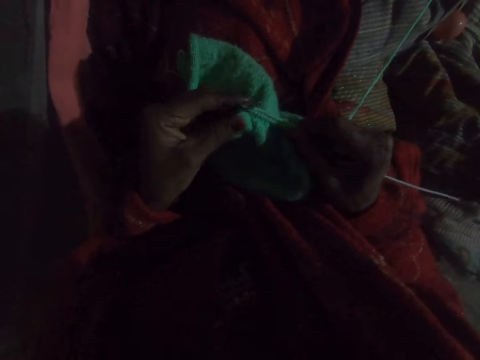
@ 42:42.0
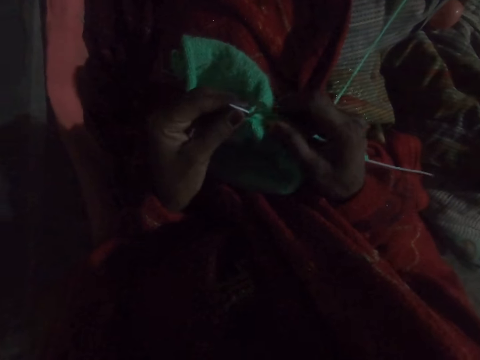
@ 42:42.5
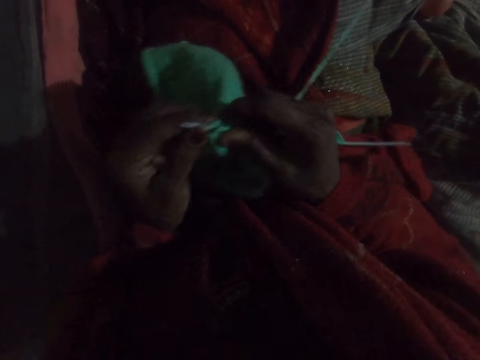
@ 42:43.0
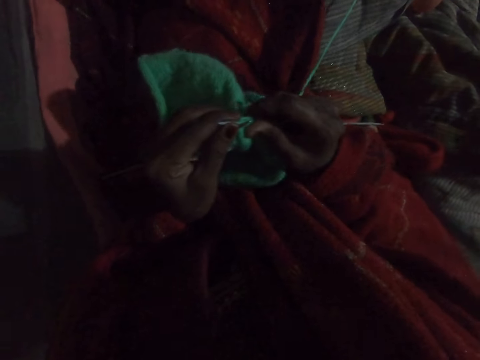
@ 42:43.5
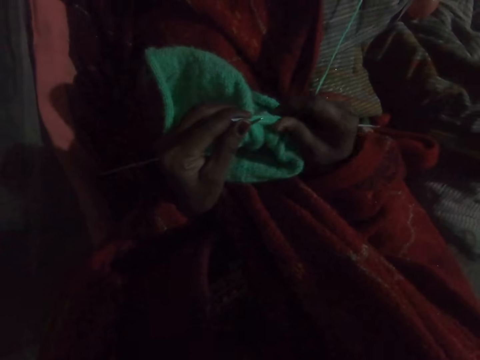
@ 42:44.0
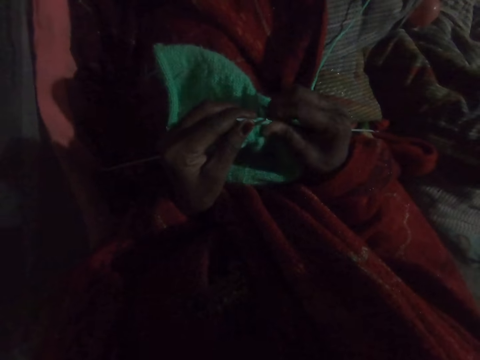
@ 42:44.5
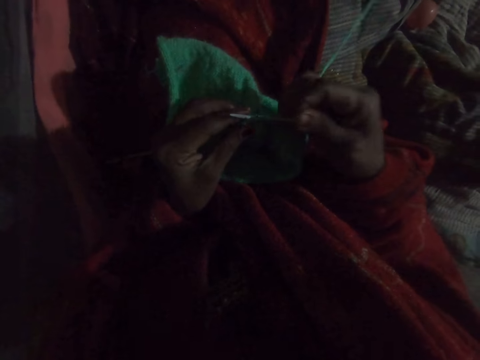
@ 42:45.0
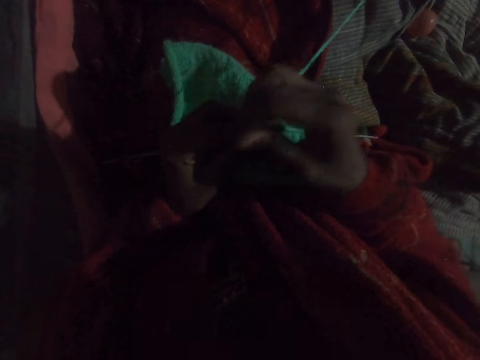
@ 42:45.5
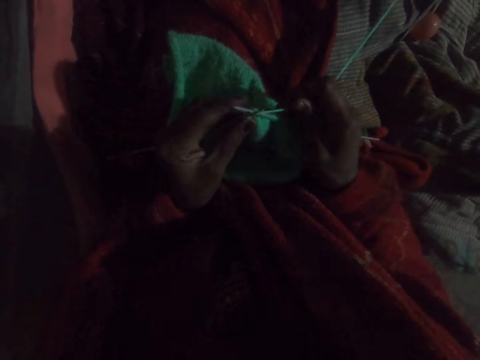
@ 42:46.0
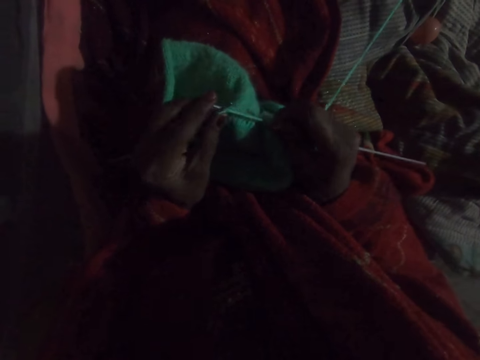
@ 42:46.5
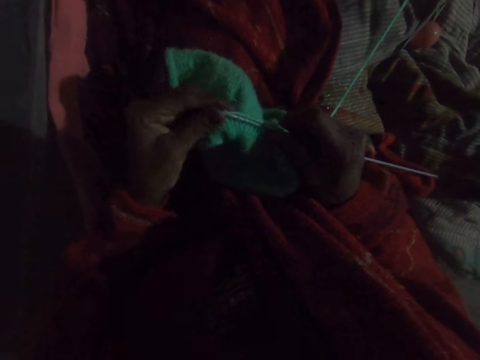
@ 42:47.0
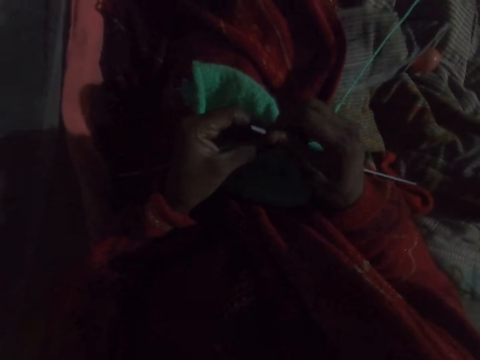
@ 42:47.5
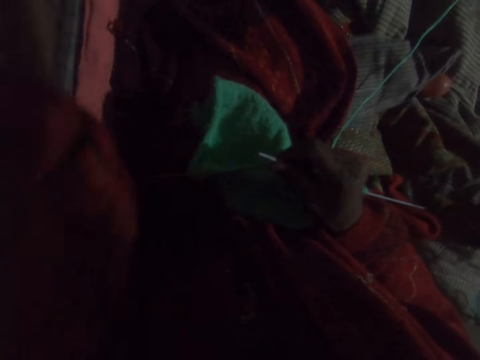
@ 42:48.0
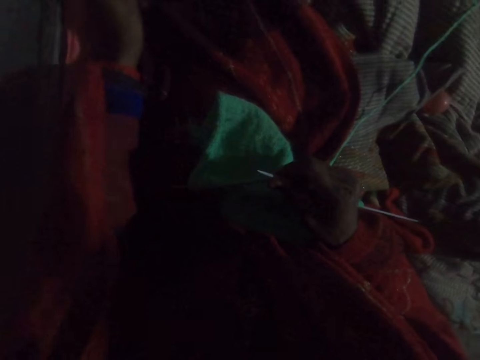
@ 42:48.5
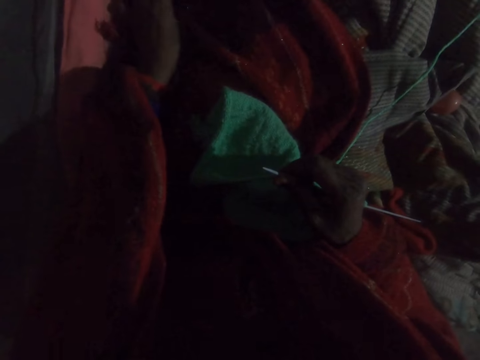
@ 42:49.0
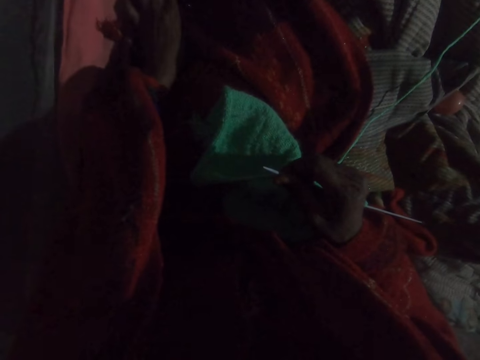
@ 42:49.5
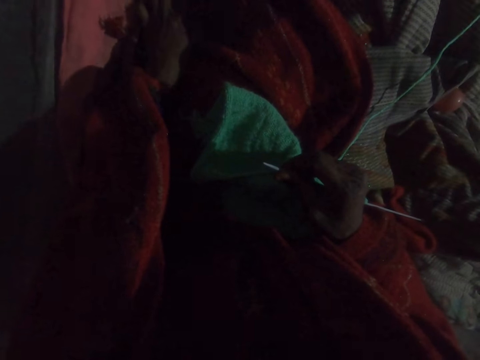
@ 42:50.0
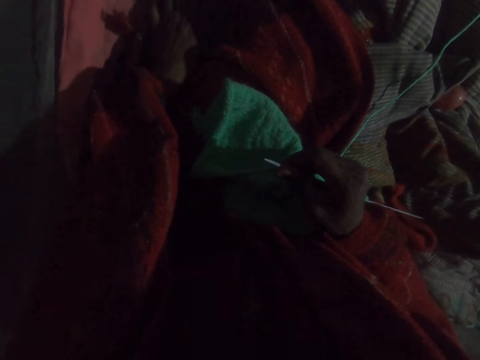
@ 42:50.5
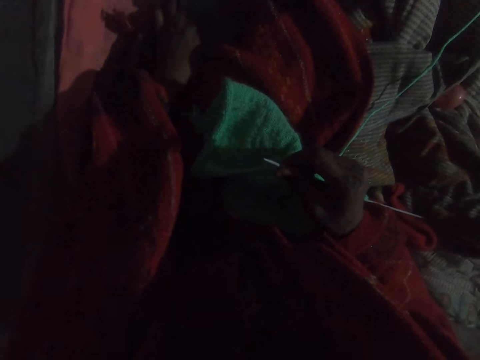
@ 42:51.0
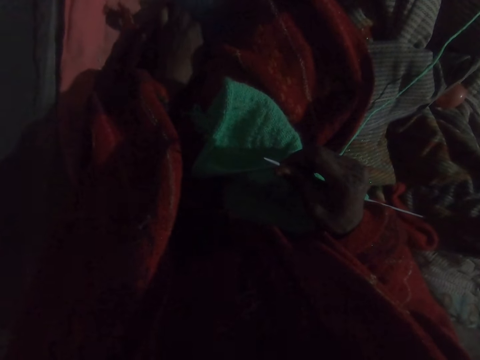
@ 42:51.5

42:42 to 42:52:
The camera wearer stretches the legs. She adjusts the knit on the needle in her right hand. She knits the sweater with wool and needles. She holds the needle in her left hand with her right hand. She touches a phone on the bed with her left hand.

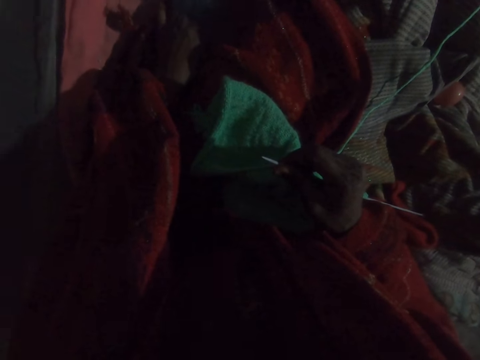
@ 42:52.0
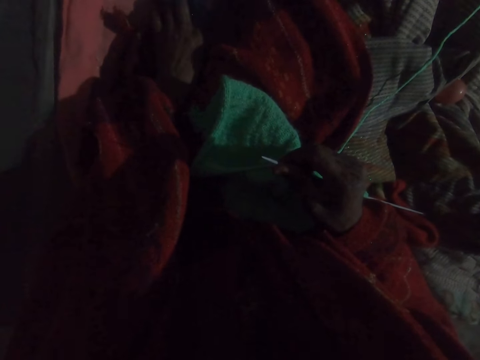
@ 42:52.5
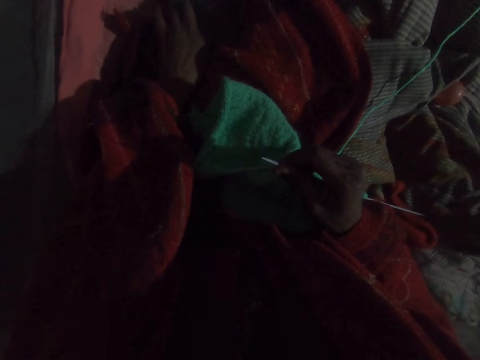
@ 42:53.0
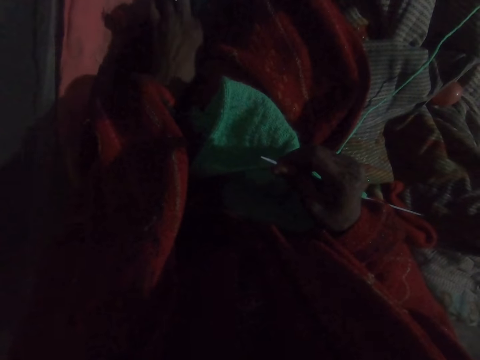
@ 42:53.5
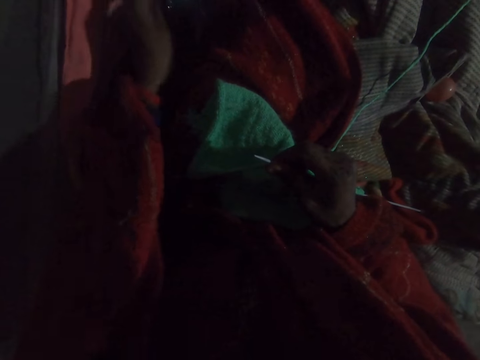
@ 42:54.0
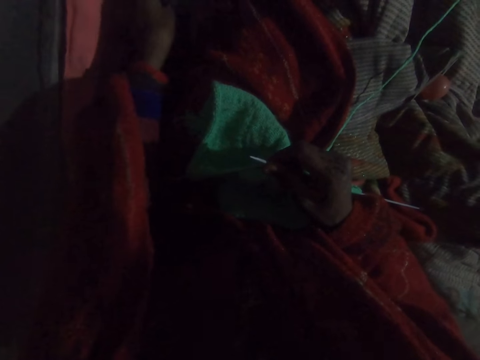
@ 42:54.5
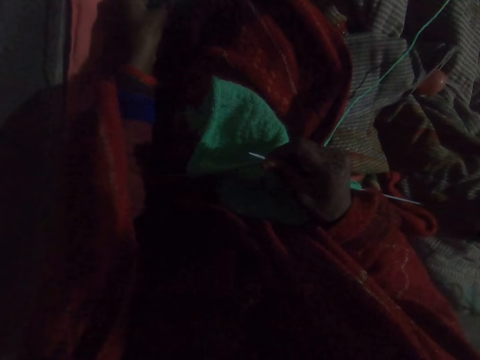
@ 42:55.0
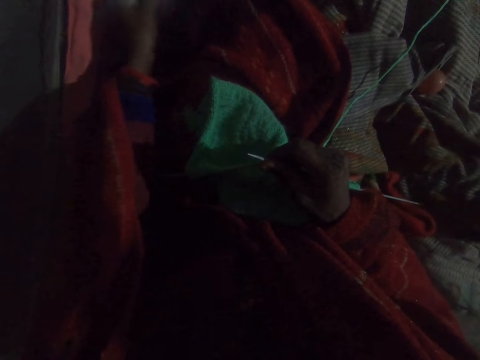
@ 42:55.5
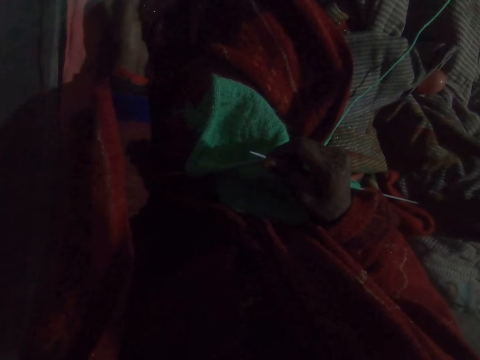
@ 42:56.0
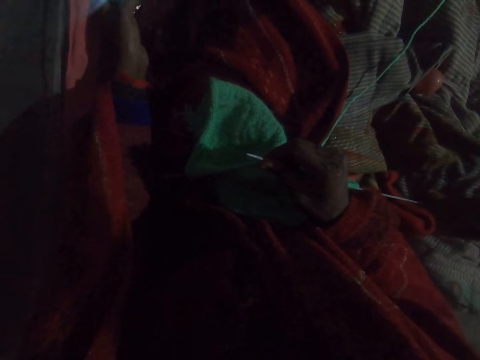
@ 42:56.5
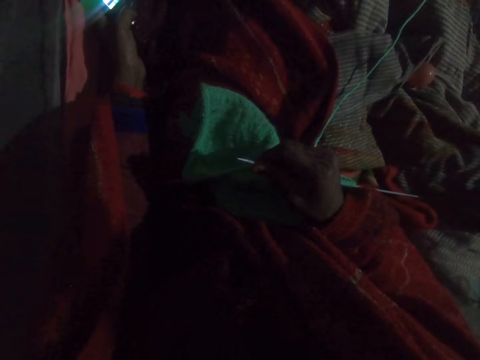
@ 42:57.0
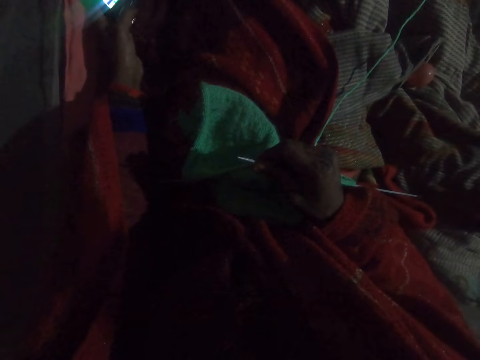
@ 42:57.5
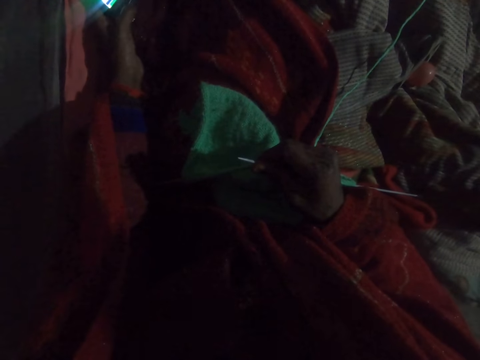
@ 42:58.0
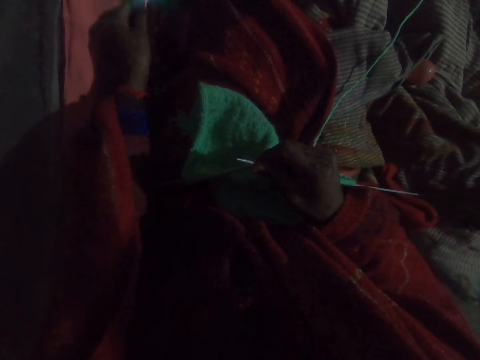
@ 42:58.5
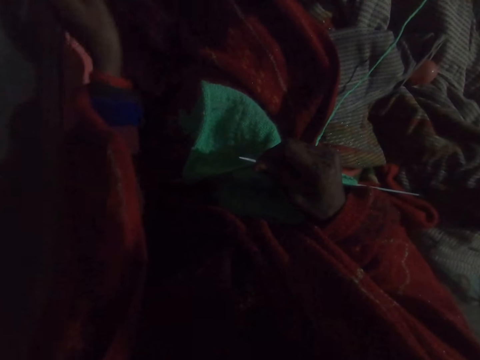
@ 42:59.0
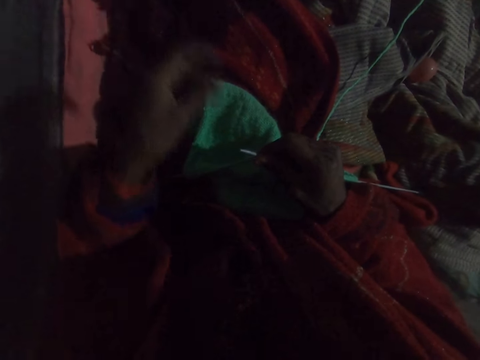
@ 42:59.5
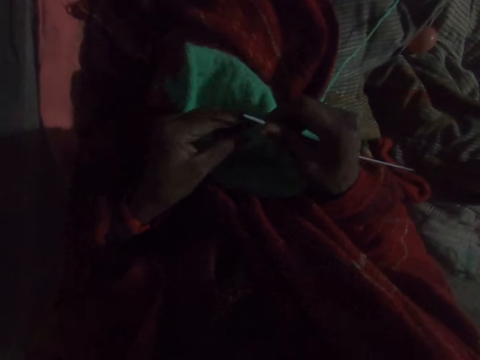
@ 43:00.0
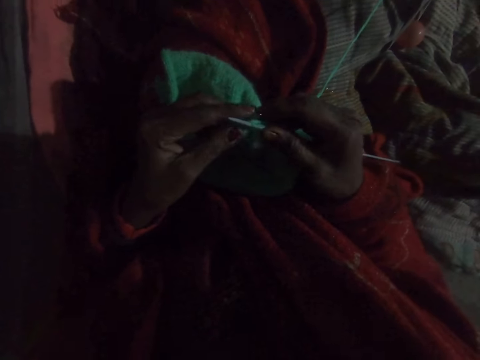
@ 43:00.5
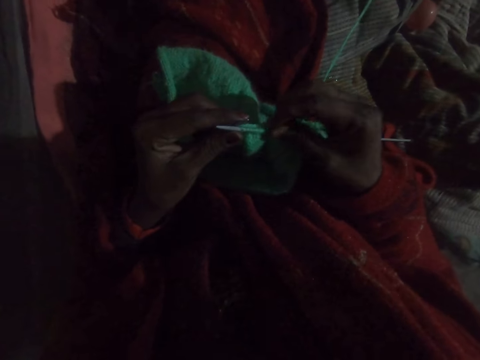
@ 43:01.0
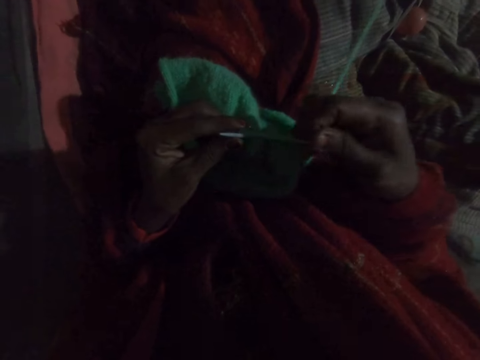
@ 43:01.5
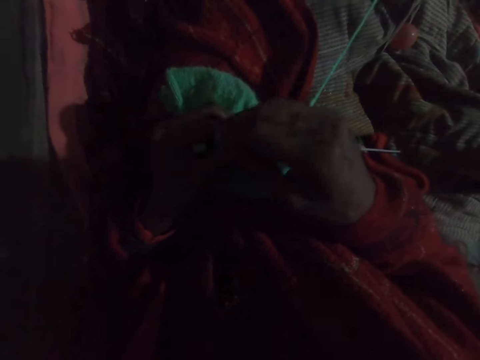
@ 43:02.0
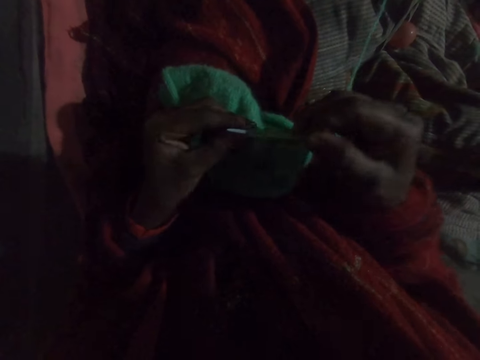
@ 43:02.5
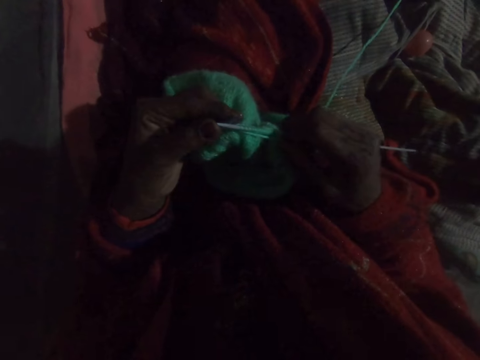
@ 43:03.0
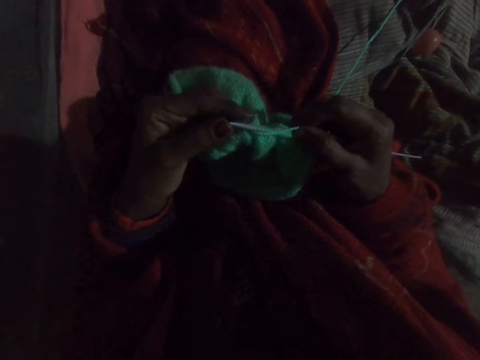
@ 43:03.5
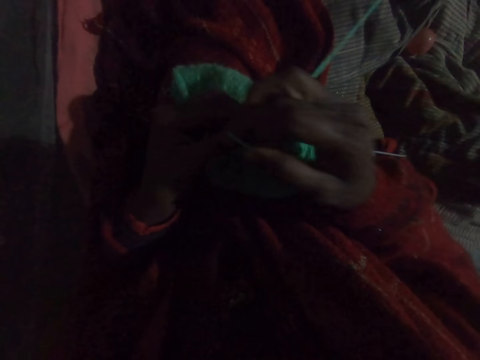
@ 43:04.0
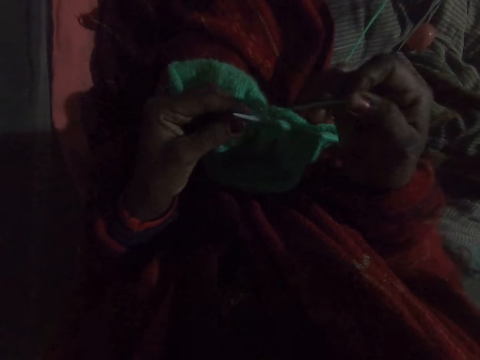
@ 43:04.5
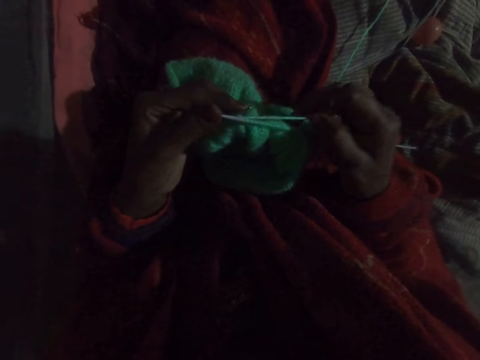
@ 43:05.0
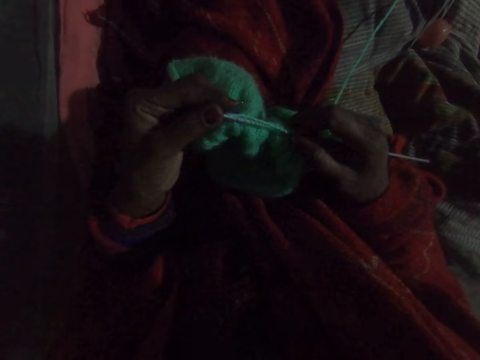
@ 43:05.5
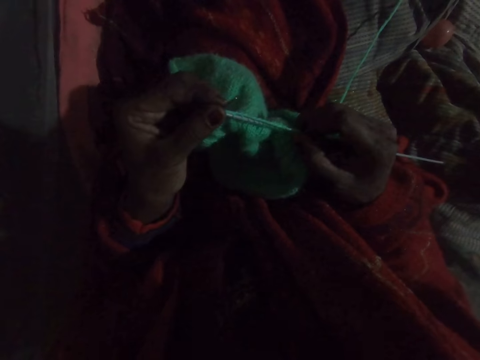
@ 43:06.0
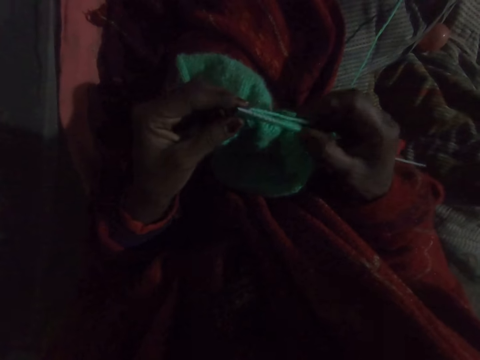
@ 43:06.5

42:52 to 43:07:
The camera wearer picks up the phone with her left hand. She presses some buttons on the phone. She drops the phone on the bed. She collects the needle from her right hand with her left hand. She knits with wool and needles.

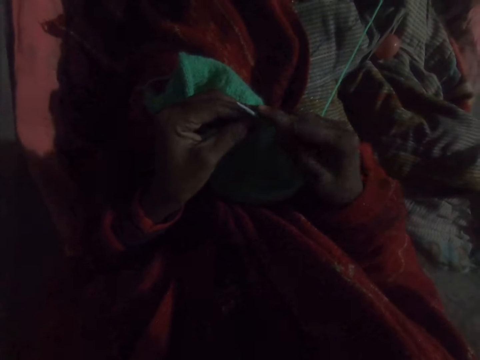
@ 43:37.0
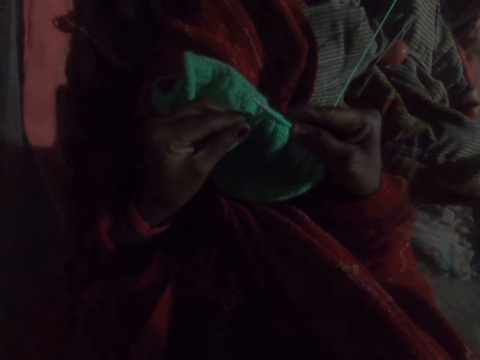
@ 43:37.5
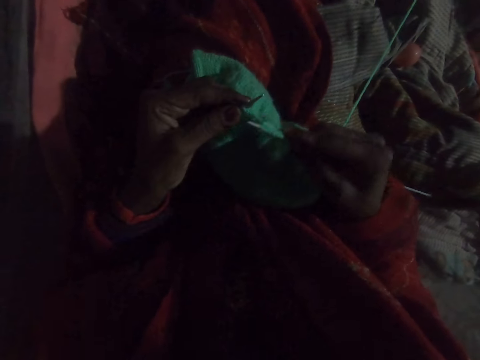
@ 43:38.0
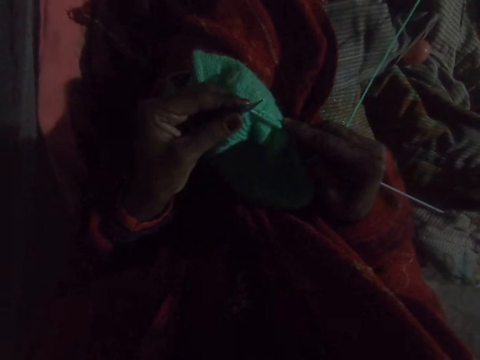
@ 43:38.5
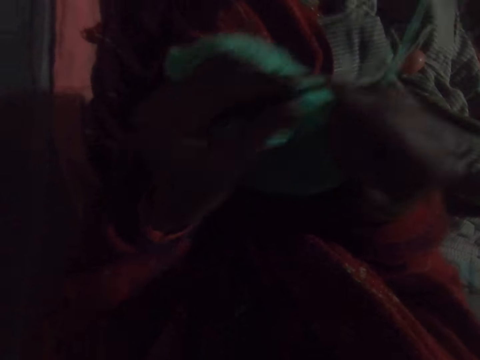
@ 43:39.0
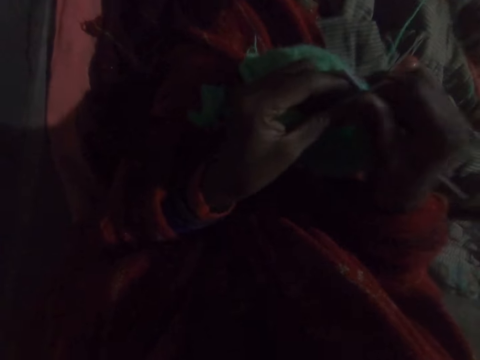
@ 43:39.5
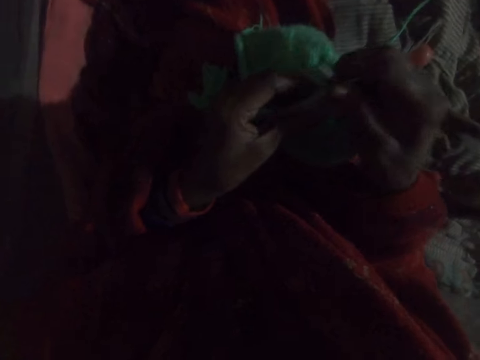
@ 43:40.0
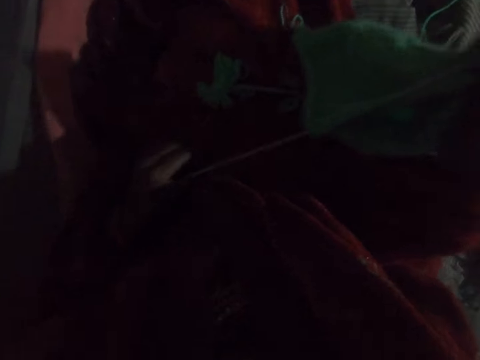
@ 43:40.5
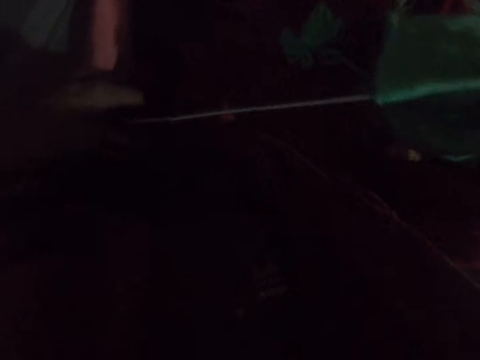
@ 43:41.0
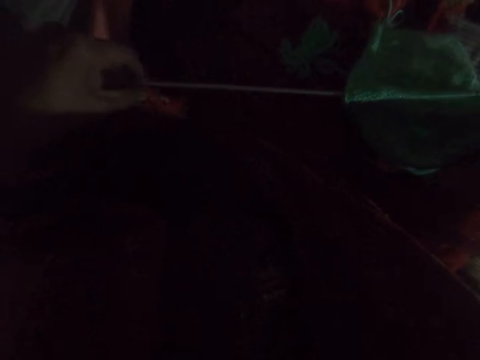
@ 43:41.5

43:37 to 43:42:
The camera wearer adjusts the knit with both hands. She lifts the sweater and drops the sweater. She adjusts the knit on the needle in her left hand. She stretches the thread.
